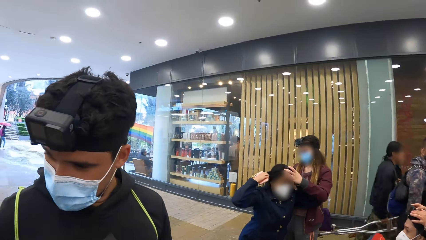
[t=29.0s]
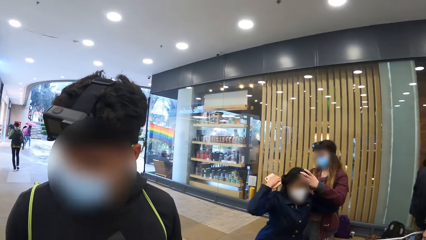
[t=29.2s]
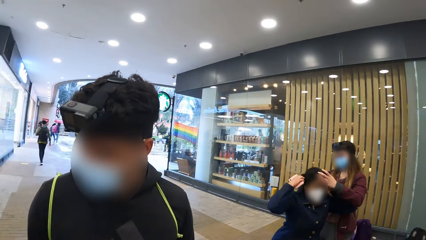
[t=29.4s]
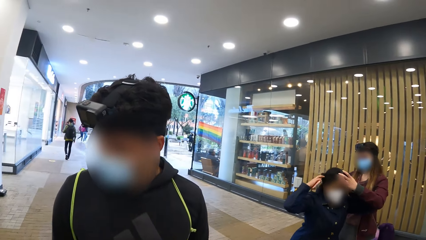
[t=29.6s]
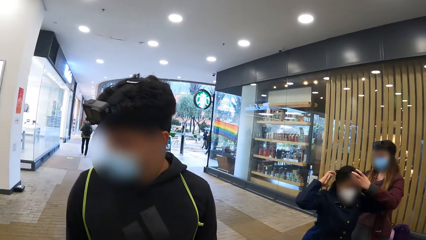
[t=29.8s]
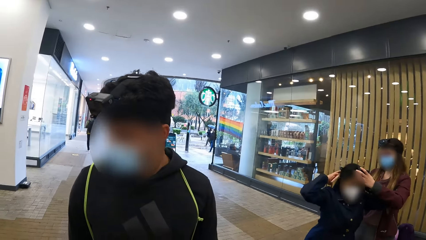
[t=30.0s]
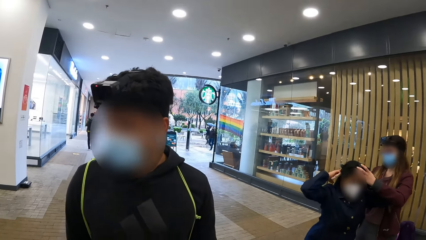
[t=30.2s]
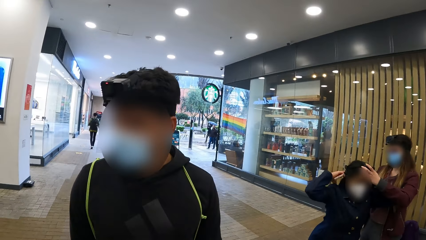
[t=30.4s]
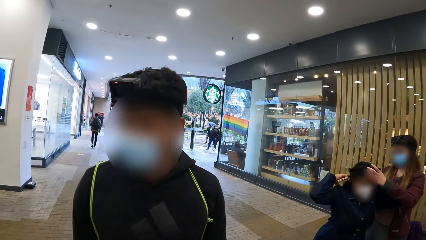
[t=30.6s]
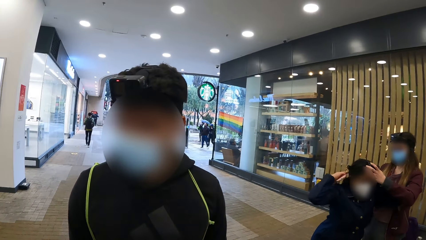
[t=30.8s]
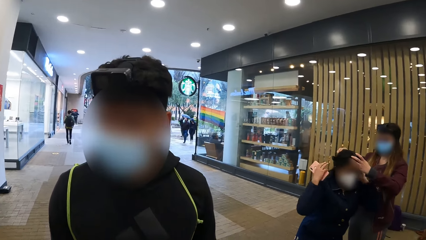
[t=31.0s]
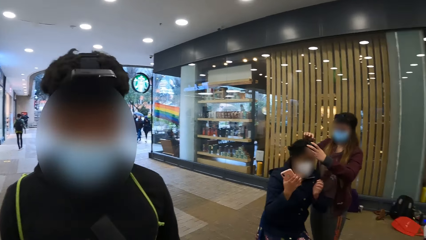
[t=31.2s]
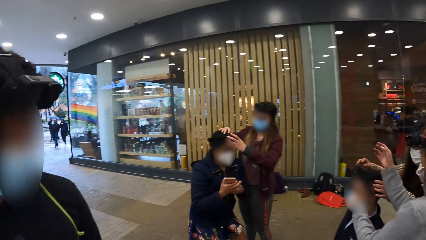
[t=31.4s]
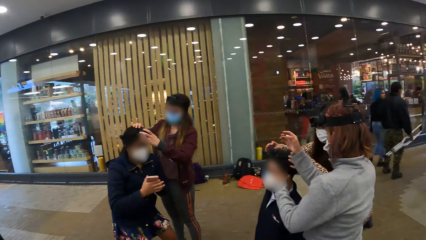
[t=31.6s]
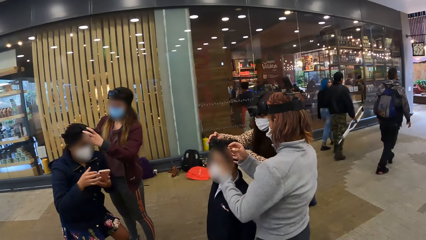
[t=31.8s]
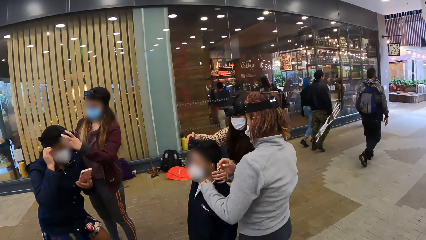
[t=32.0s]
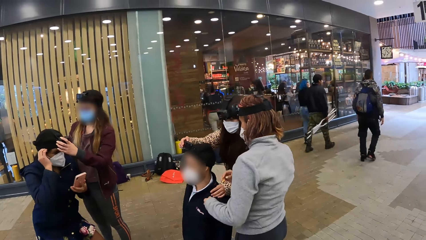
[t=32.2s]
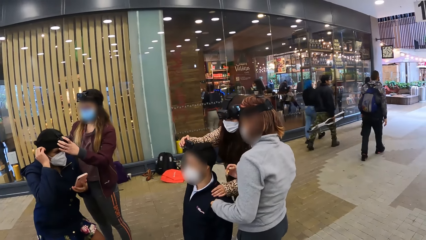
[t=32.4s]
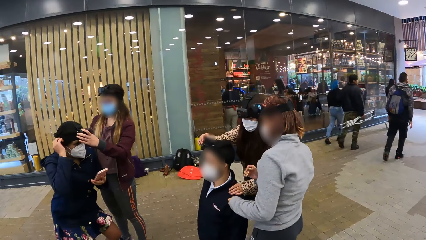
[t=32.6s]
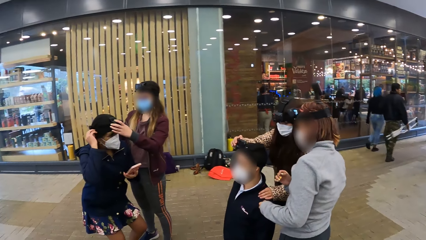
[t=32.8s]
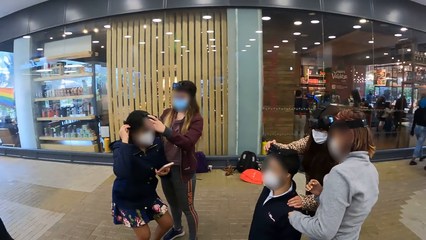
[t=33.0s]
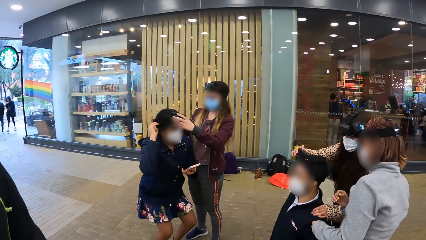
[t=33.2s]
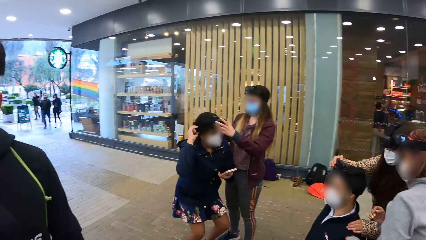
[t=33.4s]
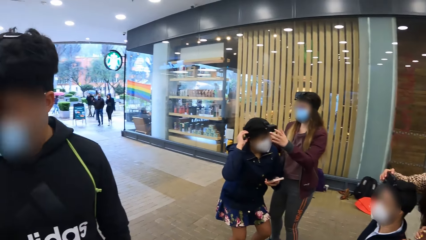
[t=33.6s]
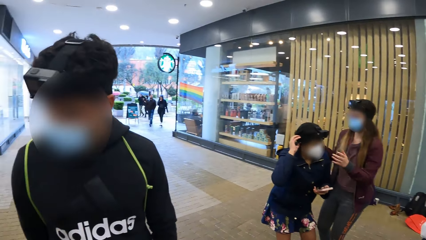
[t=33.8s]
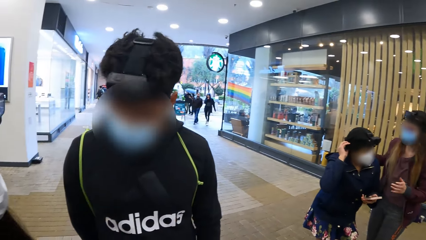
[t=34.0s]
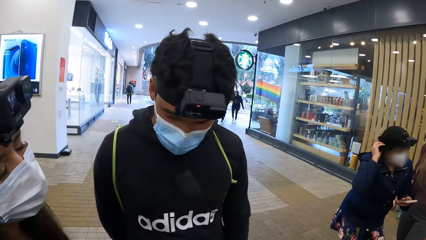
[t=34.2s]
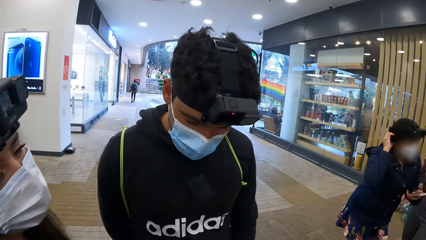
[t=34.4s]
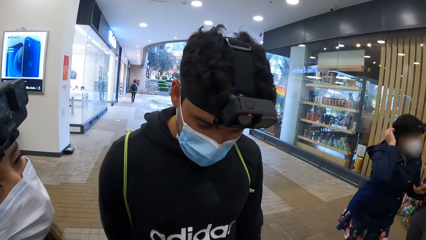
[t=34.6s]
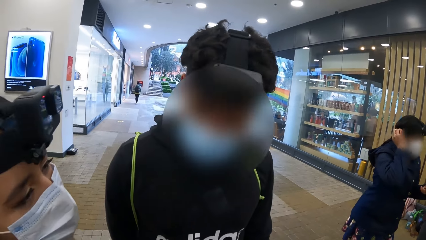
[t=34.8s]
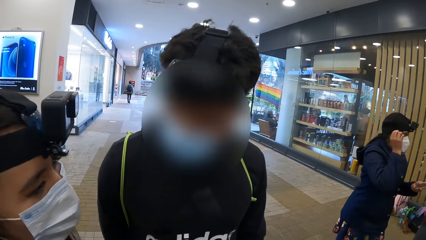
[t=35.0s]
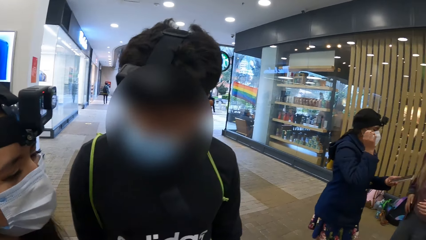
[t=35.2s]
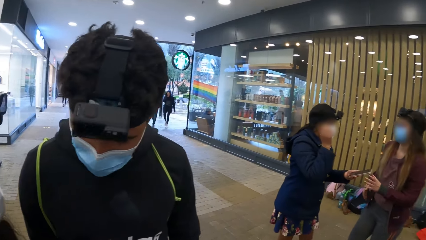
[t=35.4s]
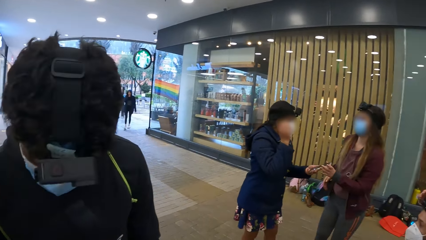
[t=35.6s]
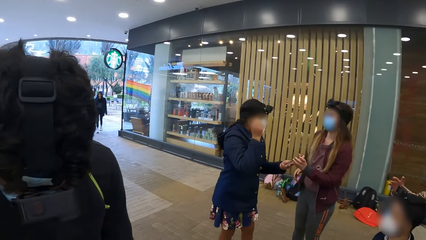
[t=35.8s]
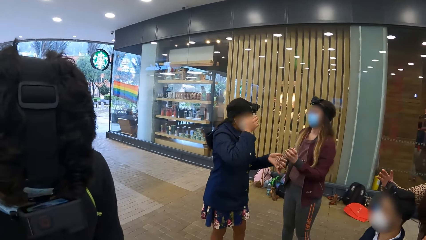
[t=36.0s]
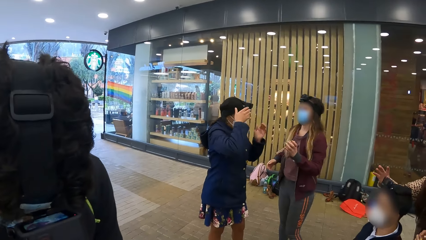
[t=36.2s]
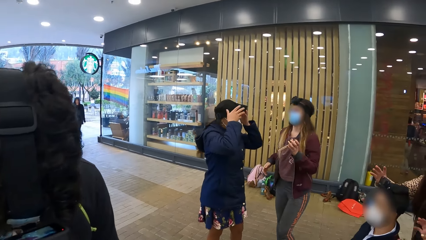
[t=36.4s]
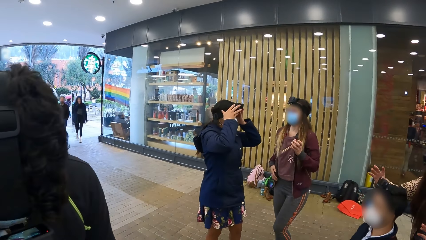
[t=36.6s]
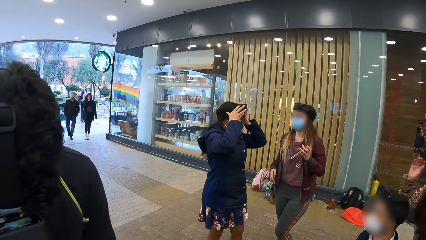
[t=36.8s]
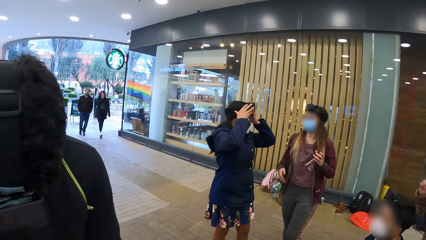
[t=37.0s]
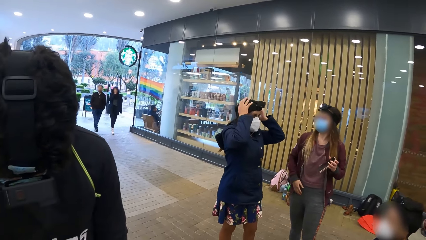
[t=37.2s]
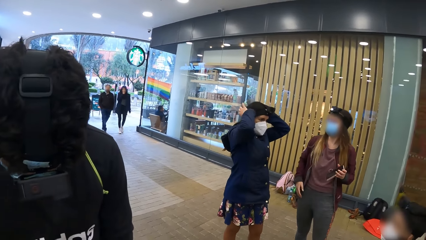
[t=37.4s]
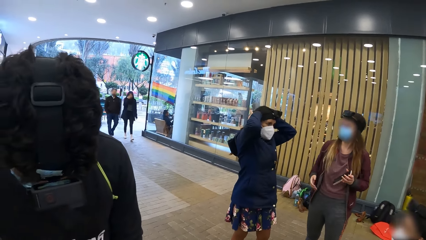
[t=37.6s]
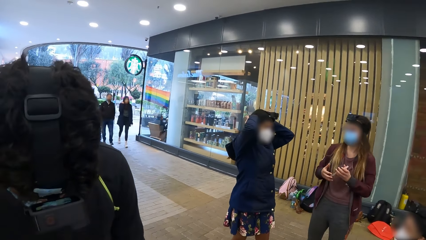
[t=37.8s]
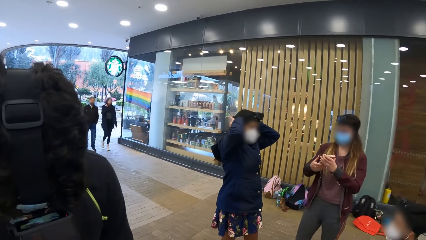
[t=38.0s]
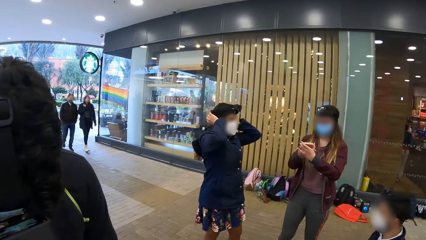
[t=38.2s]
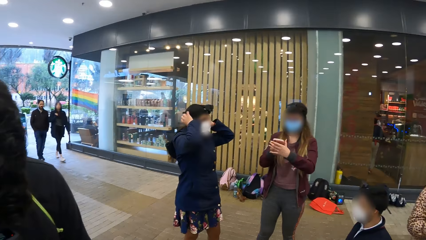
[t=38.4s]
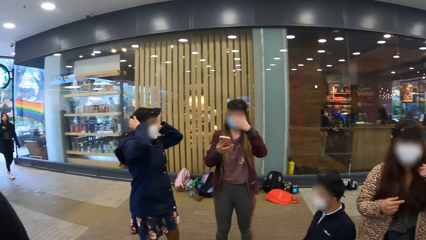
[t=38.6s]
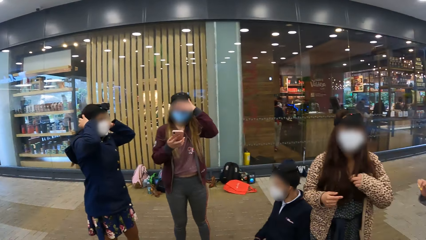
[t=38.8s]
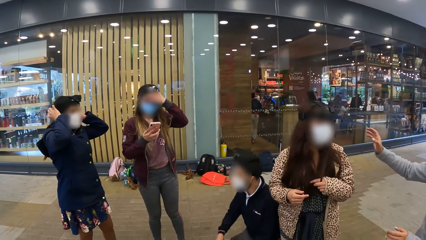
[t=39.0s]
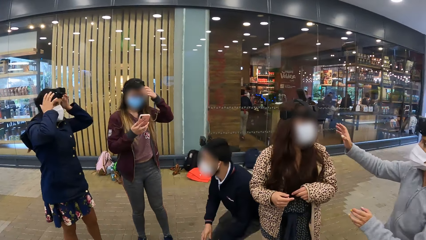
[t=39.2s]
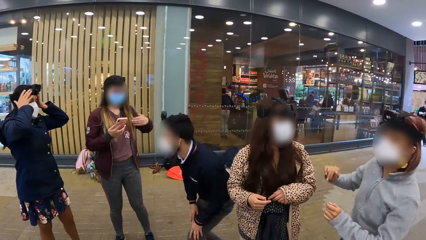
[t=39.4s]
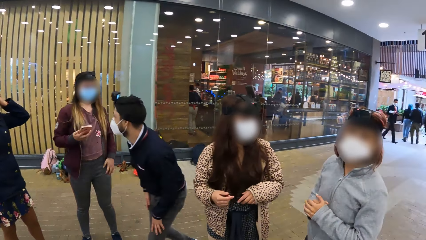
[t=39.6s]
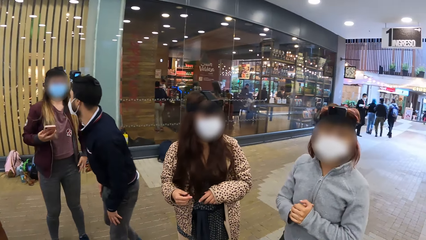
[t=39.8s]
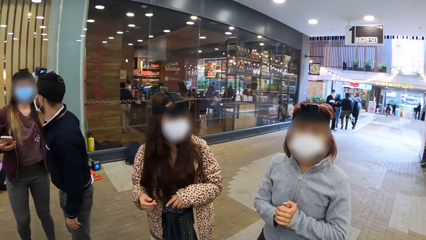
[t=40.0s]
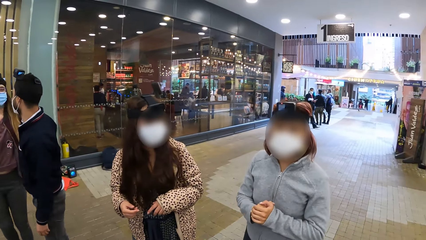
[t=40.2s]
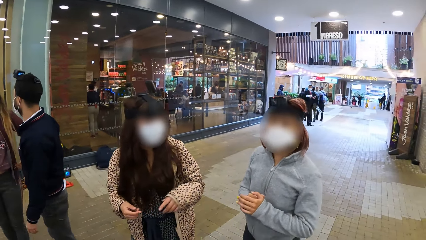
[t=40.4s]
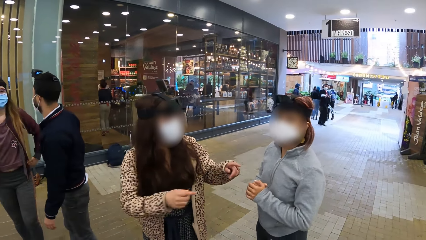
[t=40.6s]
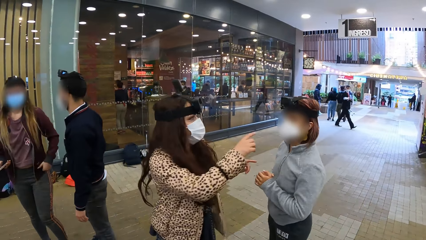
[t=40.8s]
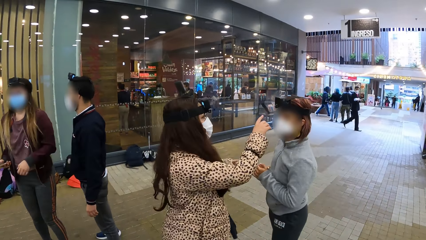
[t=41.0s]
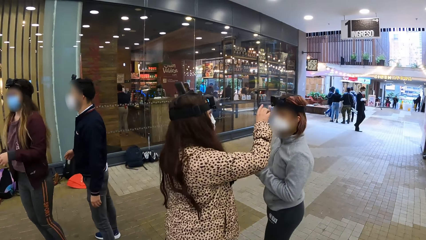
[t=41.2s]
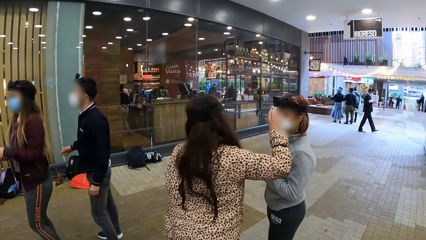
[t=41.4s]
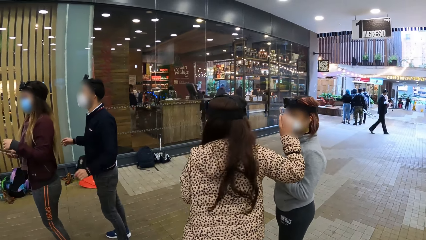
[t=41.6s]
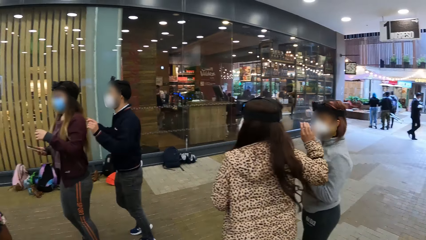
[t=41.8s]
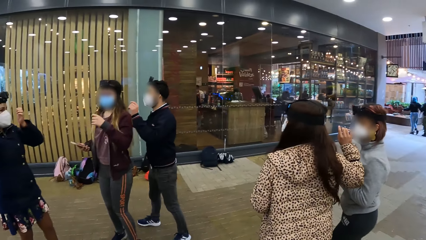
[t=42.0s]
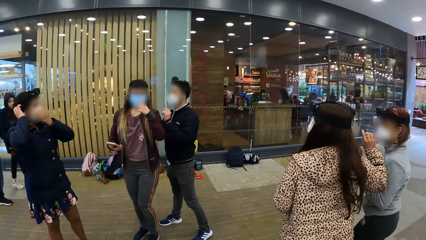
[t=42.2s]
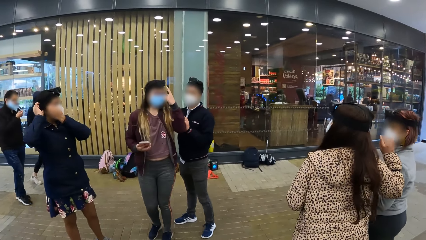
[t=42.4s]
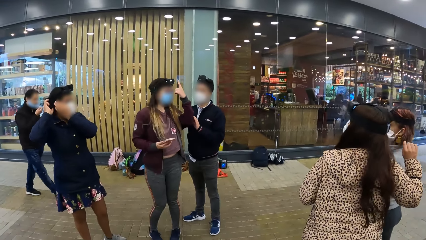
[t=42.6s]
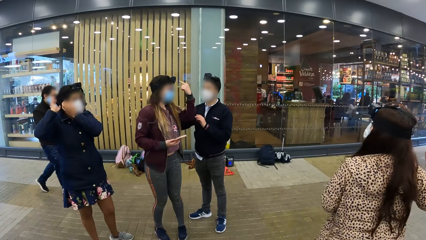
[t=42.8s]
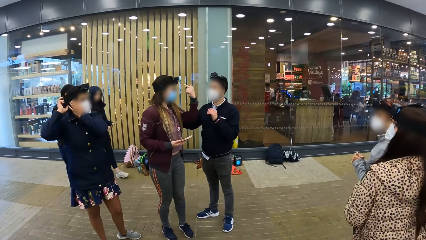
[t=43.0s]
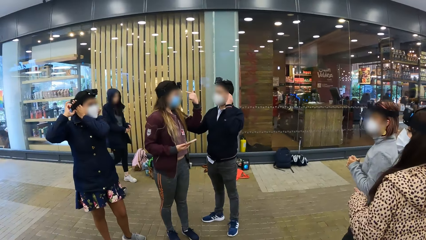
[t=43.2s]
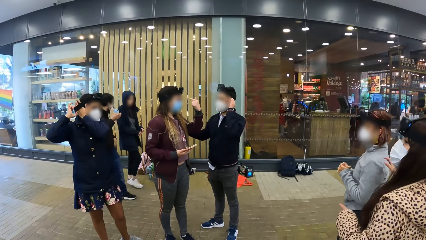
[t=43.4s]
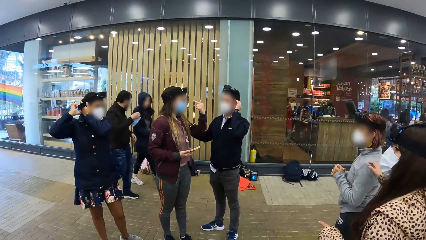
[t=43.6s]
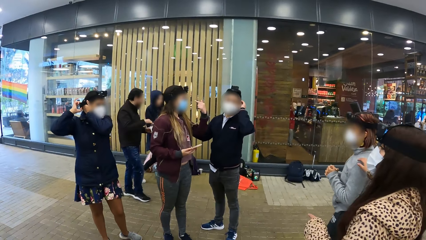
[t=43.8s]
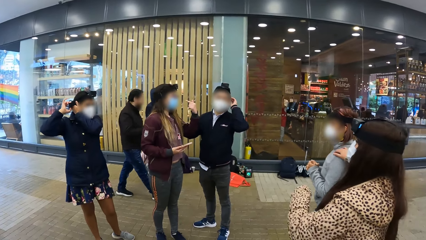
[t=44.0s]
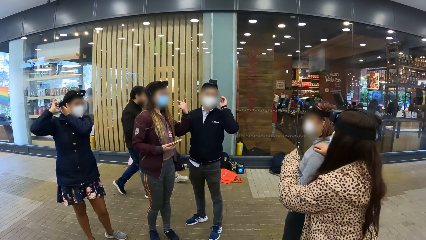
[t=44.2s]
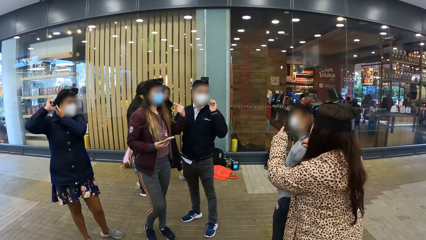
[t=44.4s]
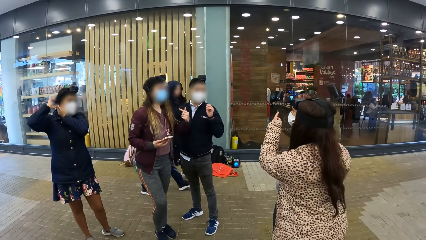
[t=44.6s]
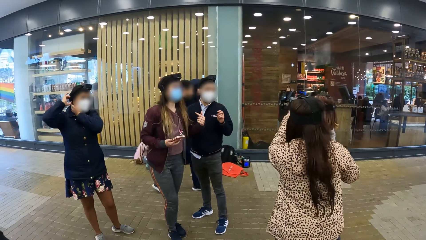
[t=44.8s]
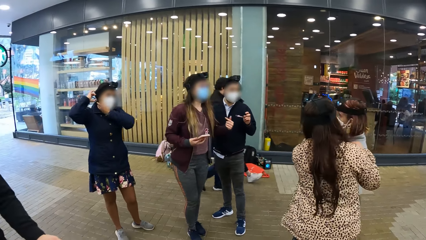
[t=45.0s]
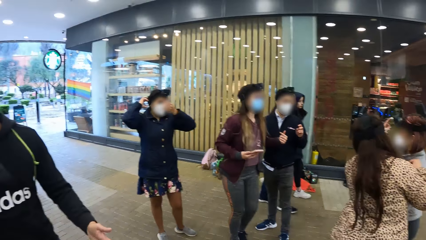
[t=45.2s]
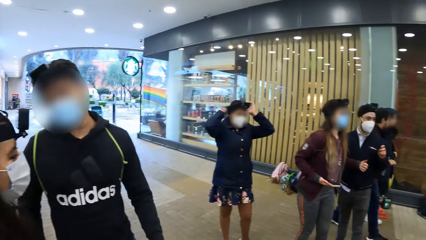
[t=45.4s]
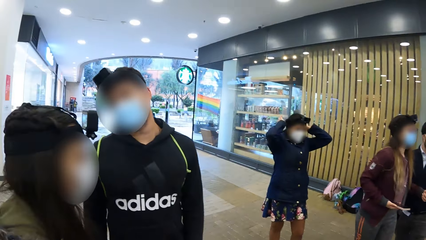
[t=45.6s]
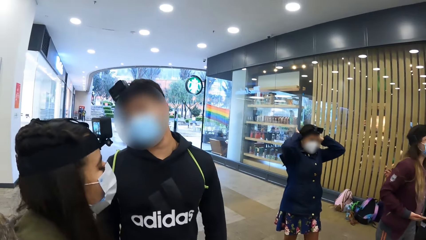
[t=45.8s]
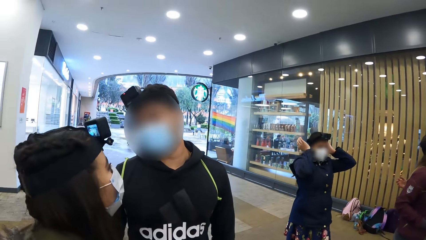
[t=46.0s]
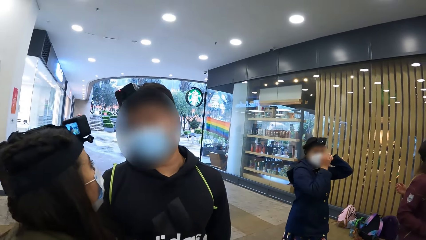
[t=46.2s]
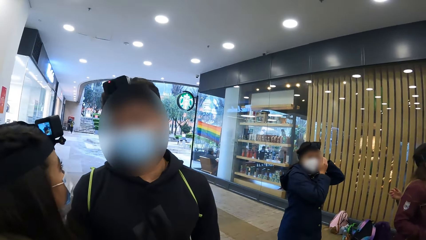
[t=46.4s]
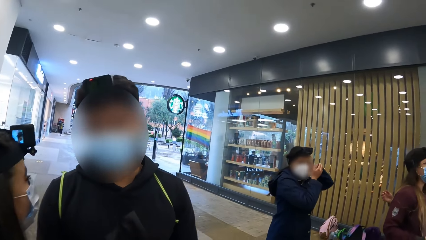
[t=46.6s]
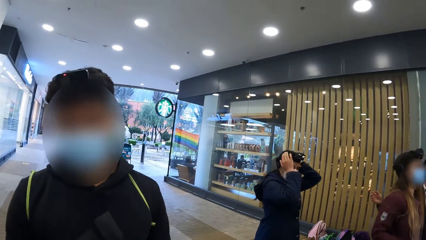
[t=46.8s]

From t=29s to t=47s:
The camera wearer dialogues with the person. They look around the mall. A woman passes a phone to another woman with her left hand. The first woman adjusts the camera with both hands. The other woman touches her forehead with her left hand. A third woman raises her right hand. The first woman adjusts the camera with both hands.
